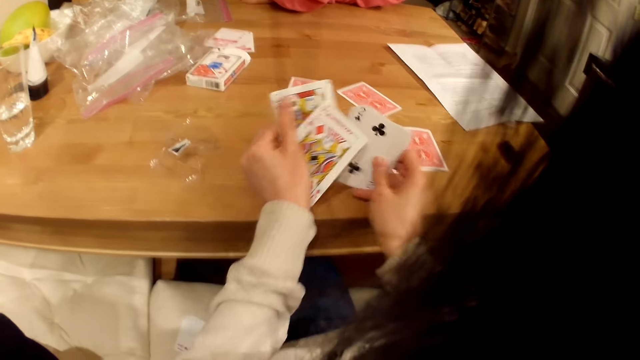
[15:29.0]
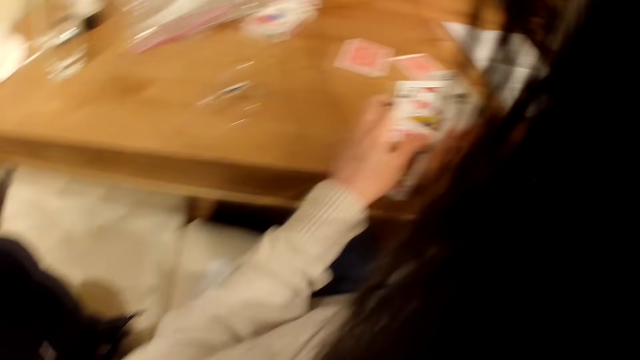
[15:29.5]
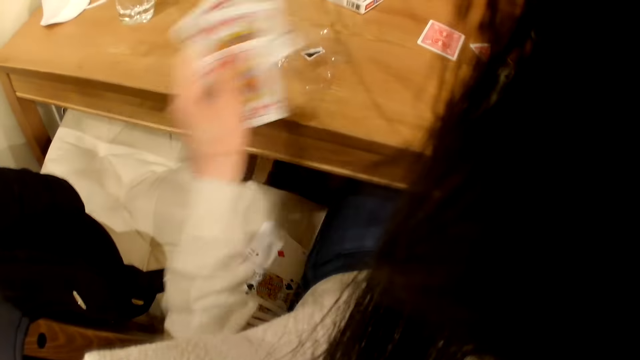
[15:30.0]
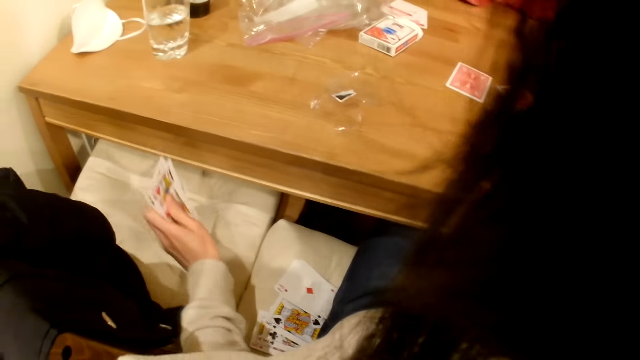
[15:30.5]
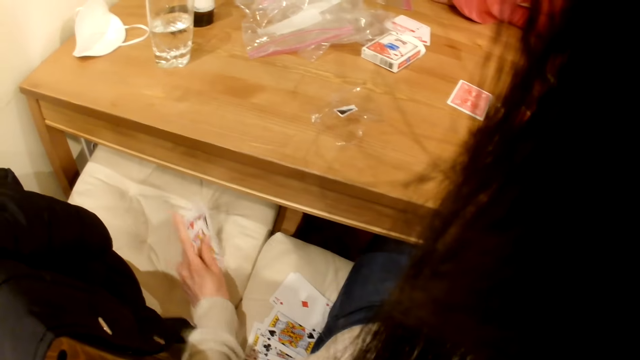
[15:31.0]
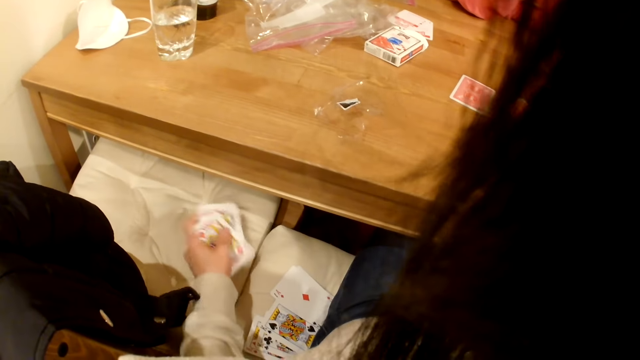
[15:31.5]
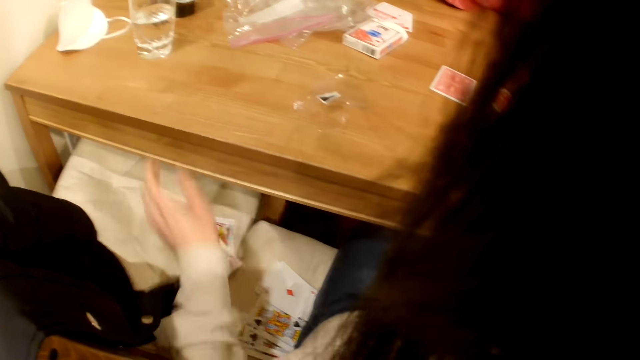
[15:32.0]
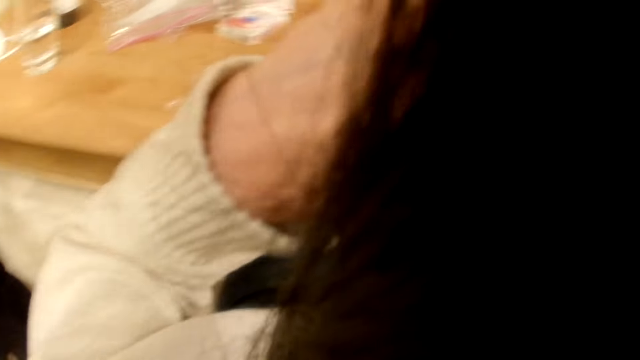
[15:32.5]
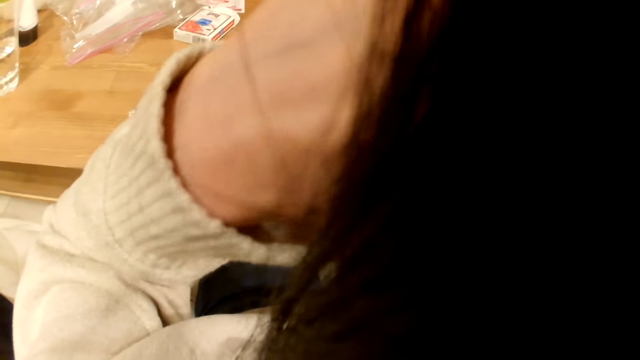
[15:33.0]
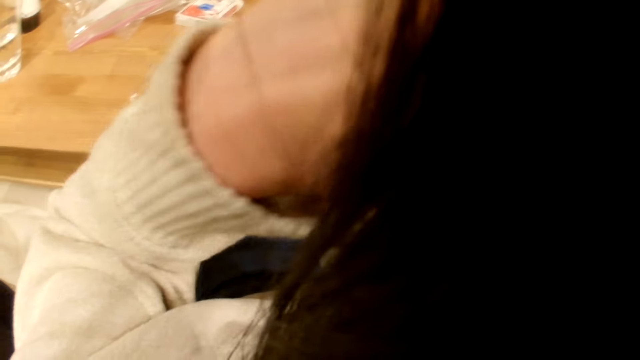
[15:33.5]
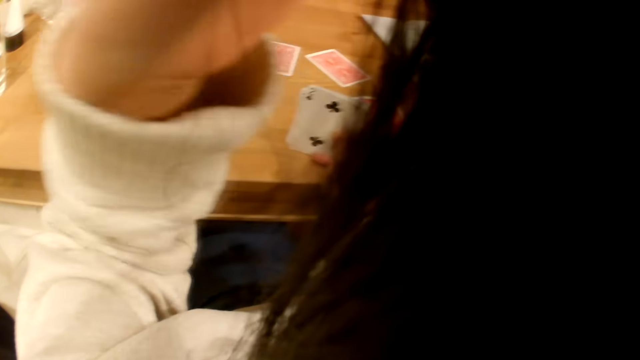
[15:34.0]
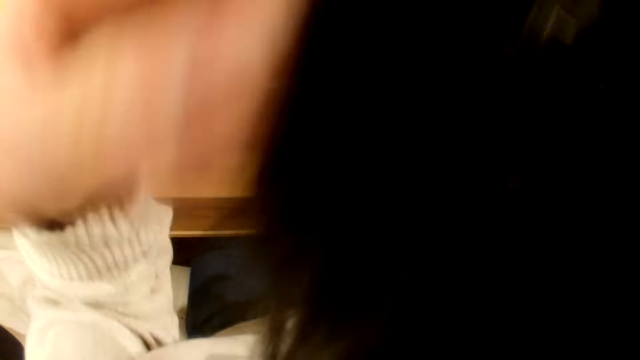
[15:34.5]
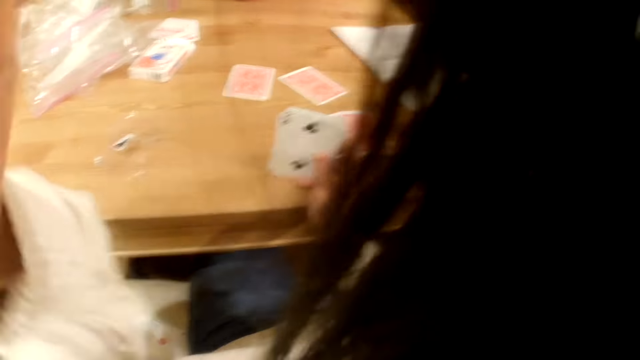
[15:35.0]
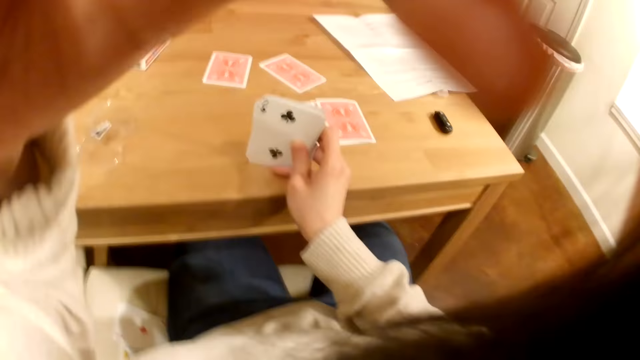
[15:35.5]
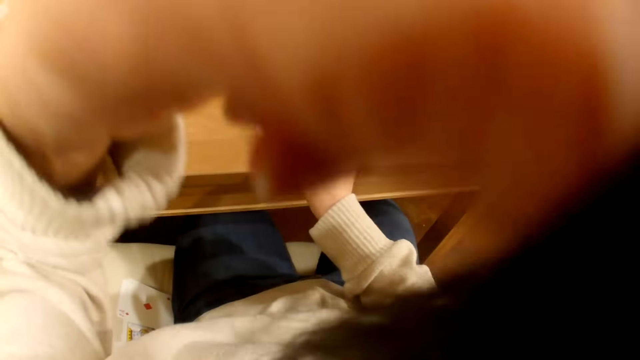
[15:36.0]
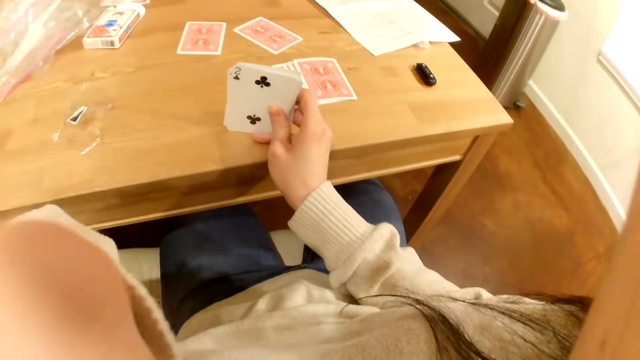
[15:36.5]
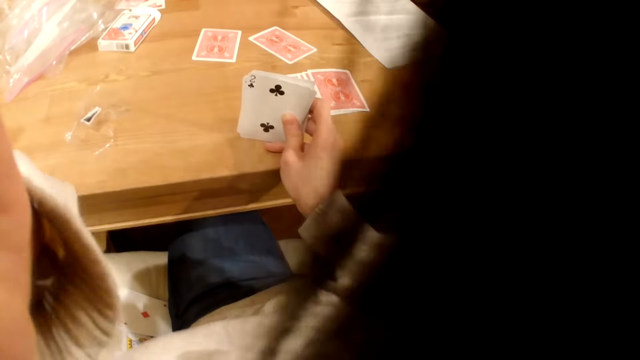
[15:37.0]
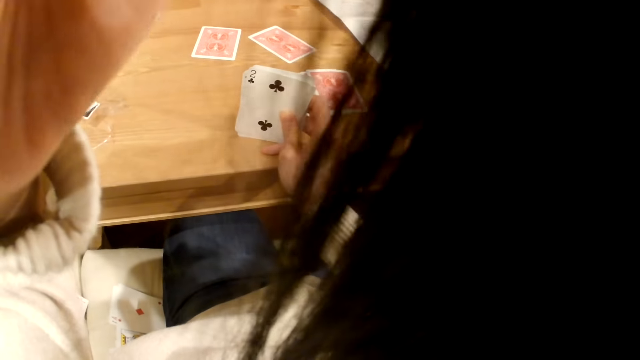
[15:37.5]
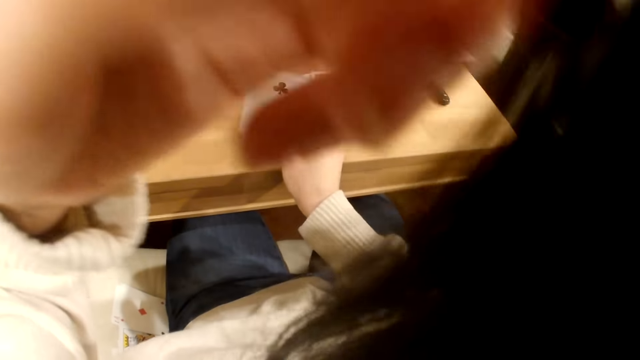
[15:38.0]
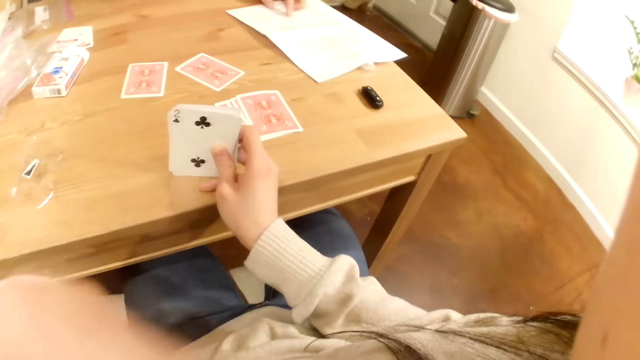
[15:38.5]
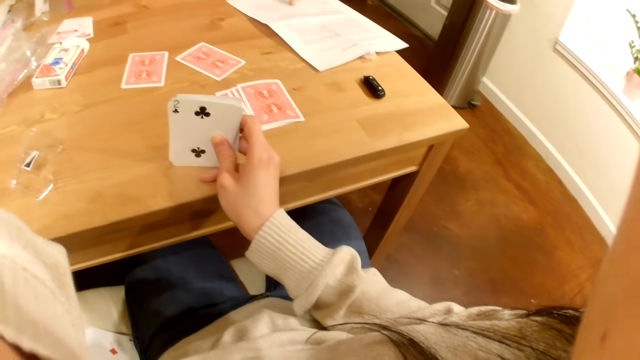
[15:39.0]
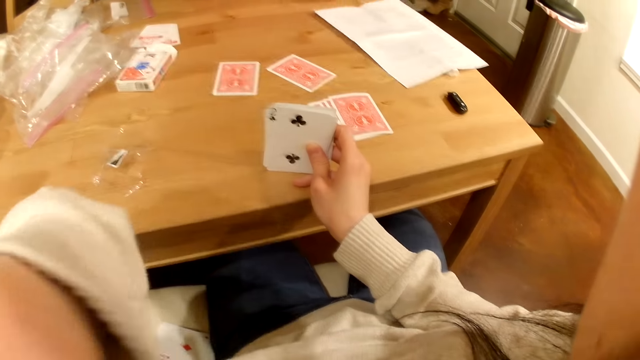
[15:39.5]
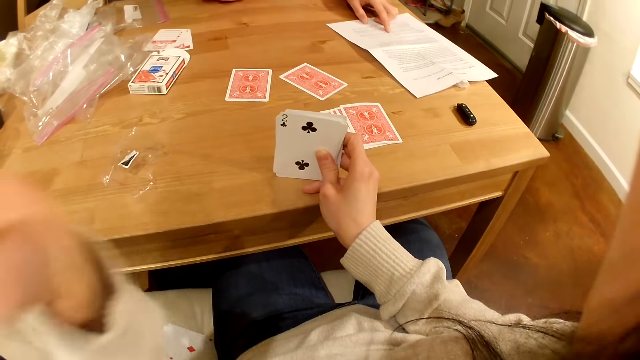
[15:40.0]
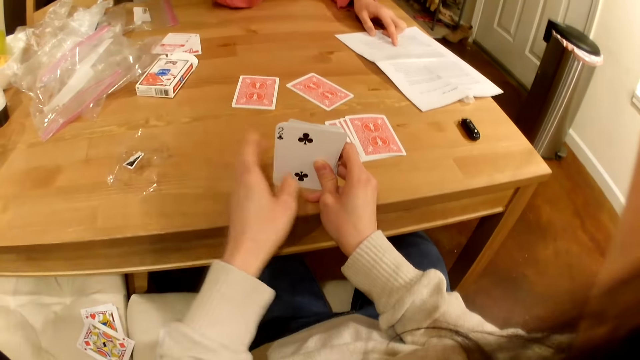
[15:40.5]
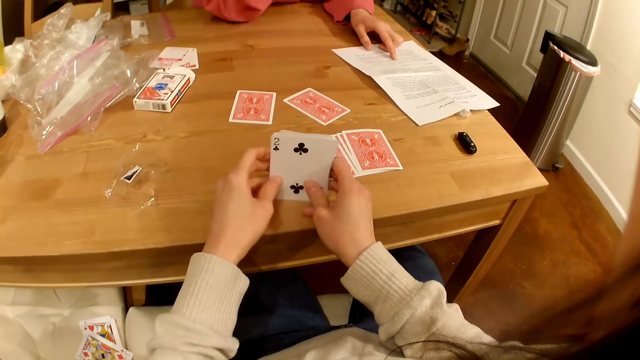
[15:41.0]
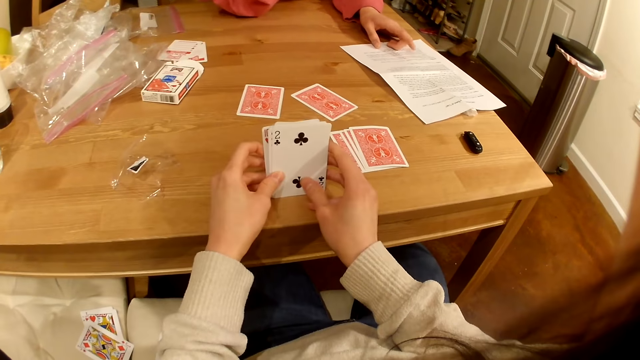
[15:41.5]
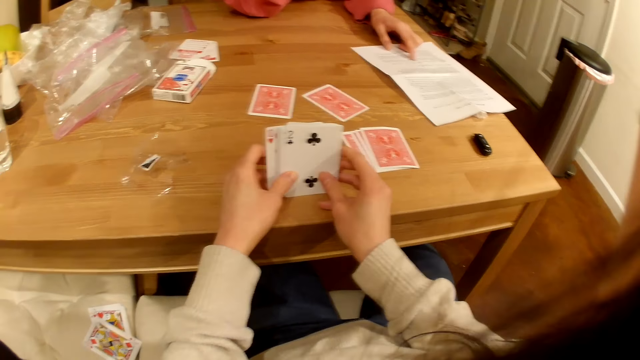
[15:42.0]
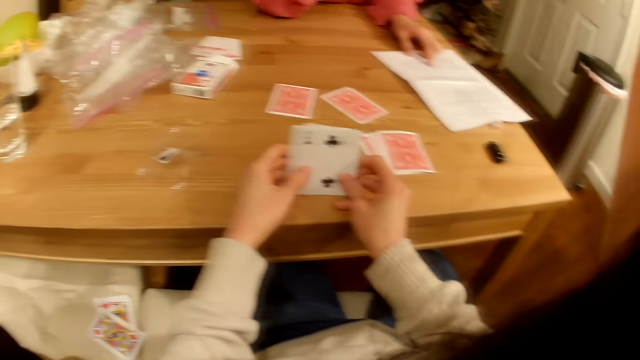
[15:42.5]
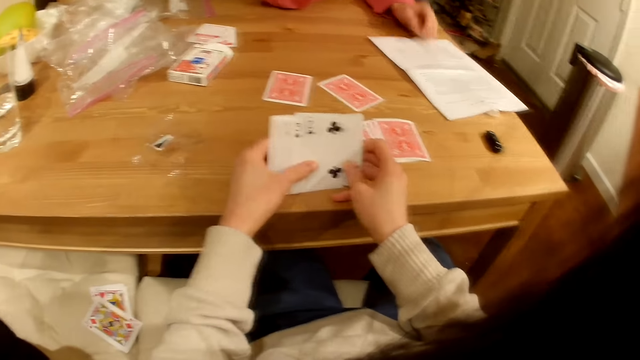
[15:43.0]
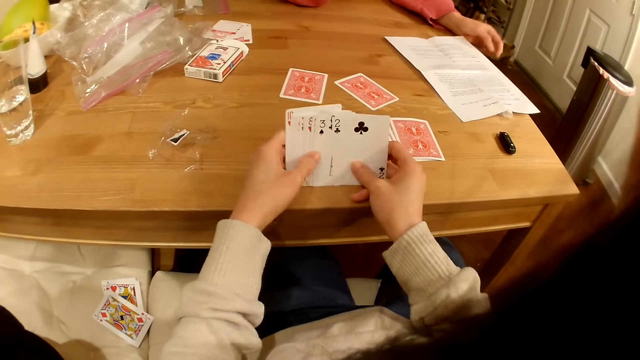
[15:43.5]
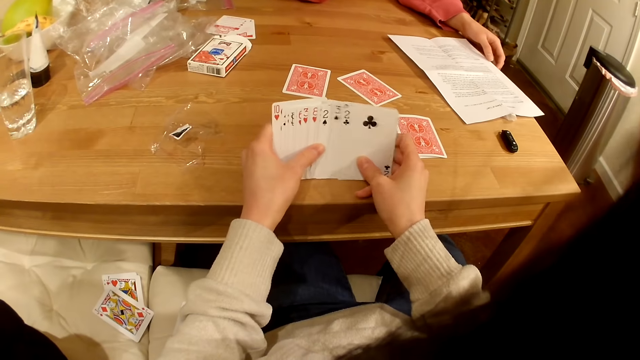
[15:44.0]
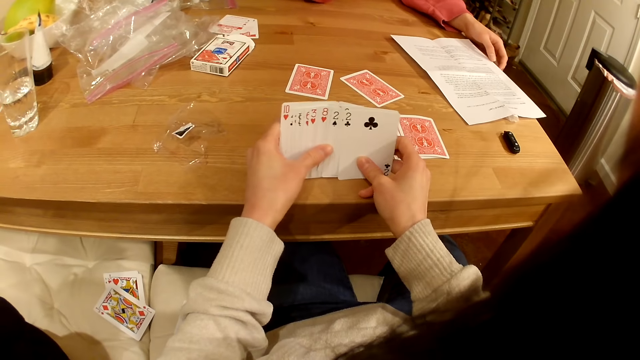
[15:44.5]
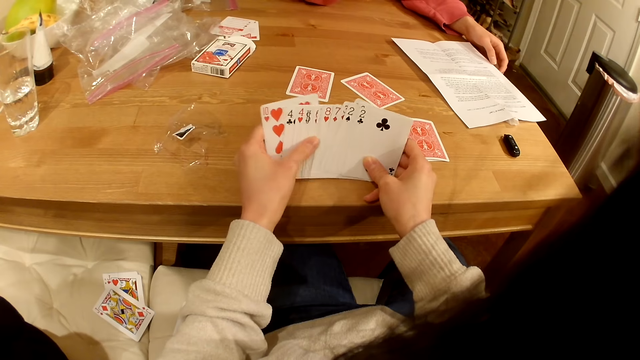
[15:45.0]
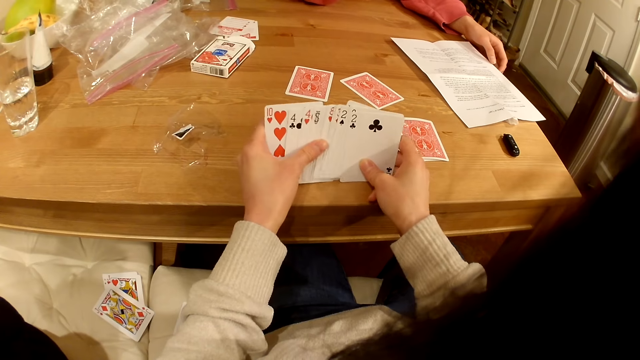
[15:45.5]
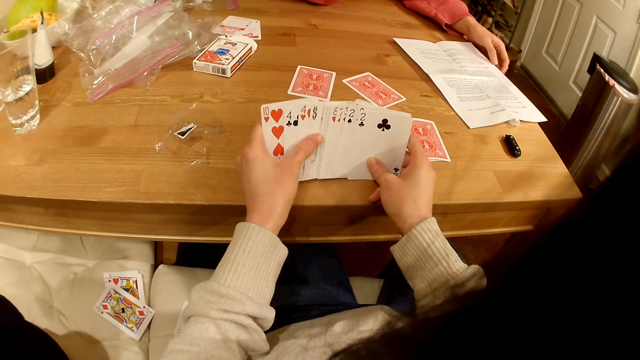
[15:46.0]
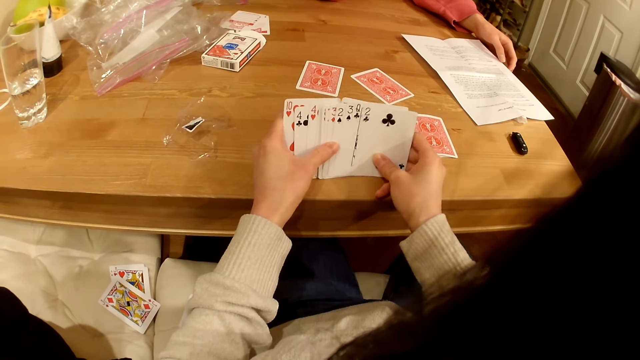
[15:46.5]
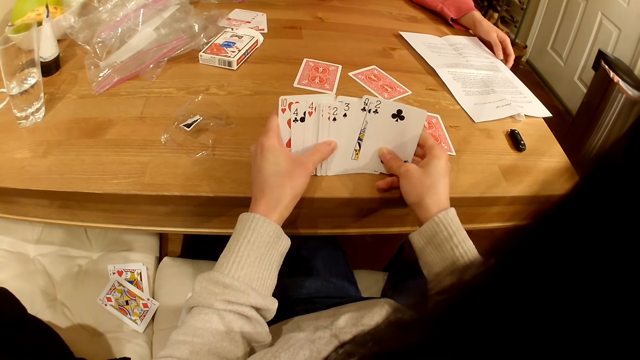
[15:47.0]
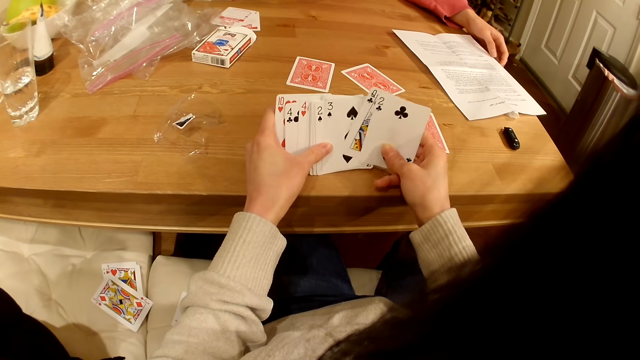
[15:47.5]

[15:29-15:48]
The camera wearer places playing cards on the seat. They pull back the hair. They adjust the camera. A person points a finger on the written paper or leaflet manual. The camera wearer checks the playing cards in the hands. The person reads the leaflet manual.

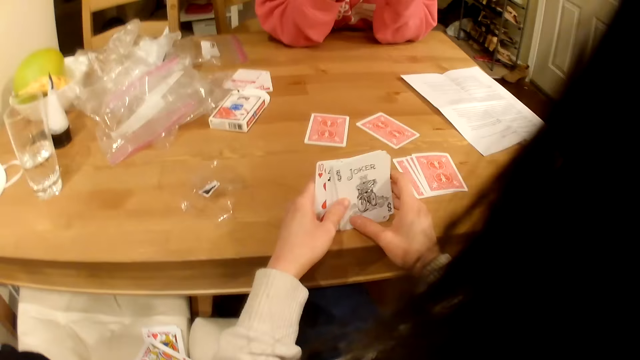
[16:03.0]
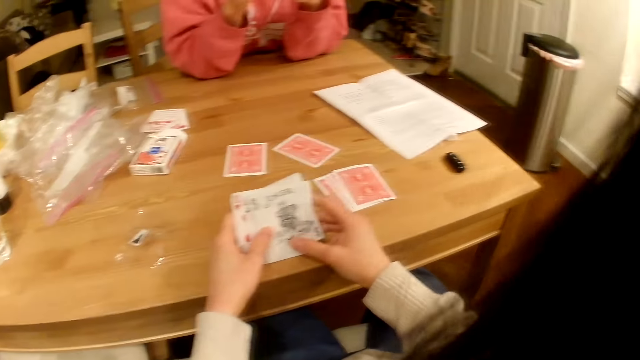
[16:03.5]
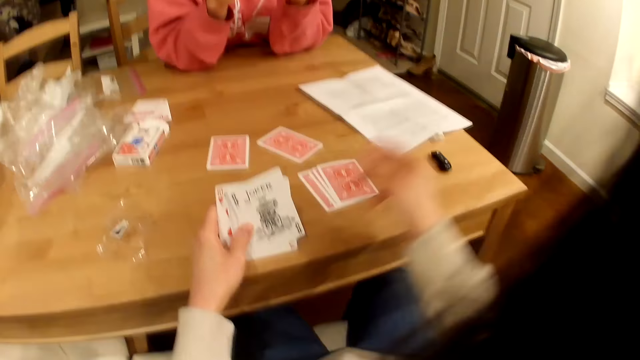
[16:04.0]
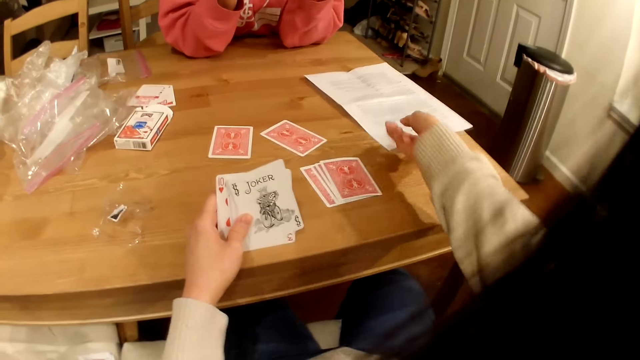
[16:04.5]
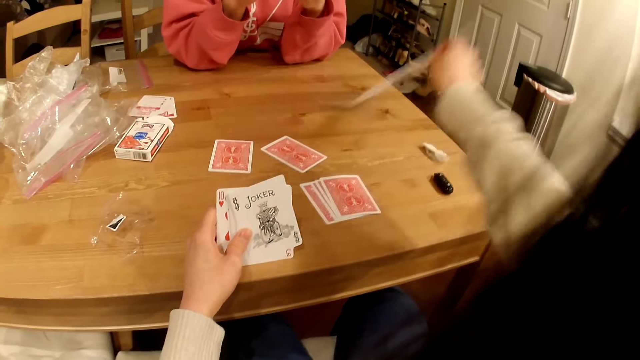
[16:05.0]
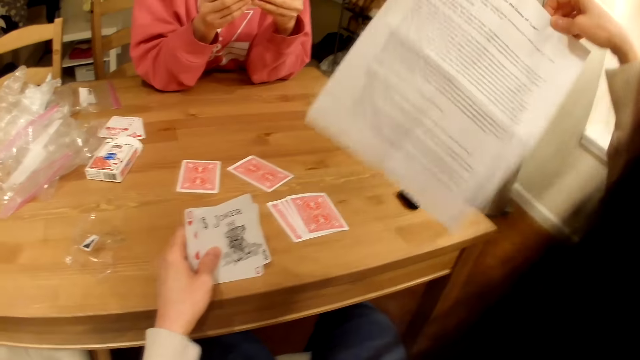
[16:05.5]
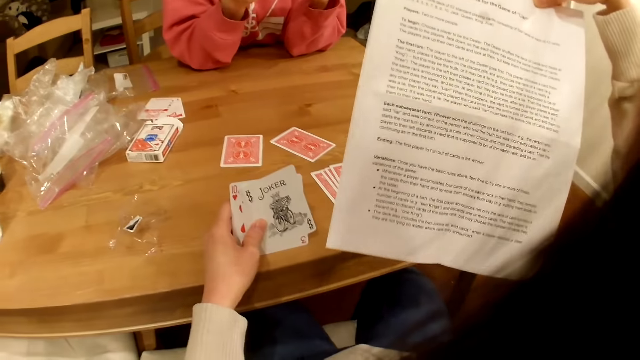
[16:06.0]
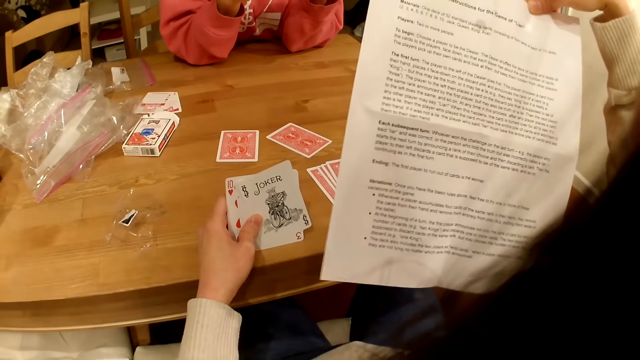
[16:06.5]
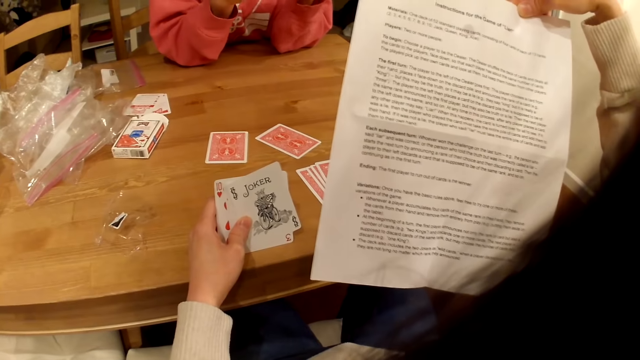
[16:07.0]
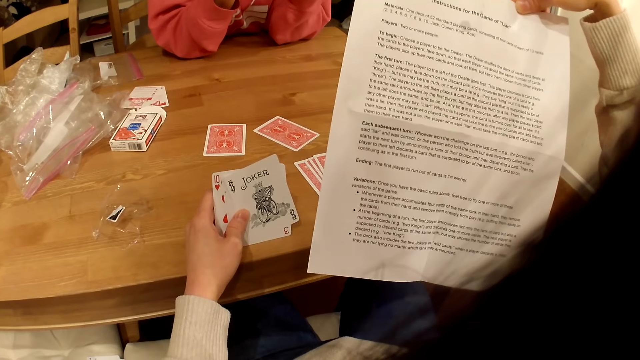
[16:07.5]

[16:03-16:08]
The camera wearer picks up the written paper on the table. They look at the written paper.
